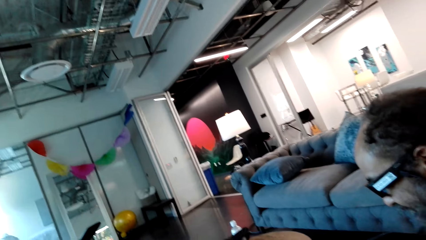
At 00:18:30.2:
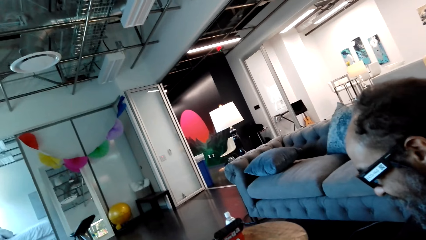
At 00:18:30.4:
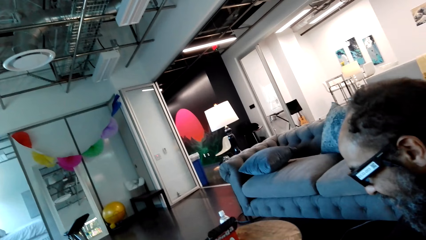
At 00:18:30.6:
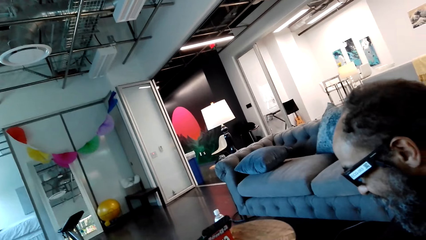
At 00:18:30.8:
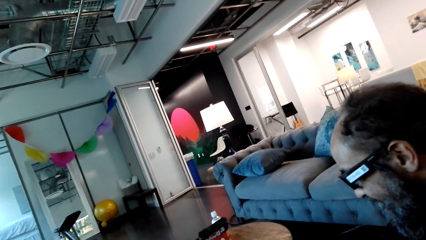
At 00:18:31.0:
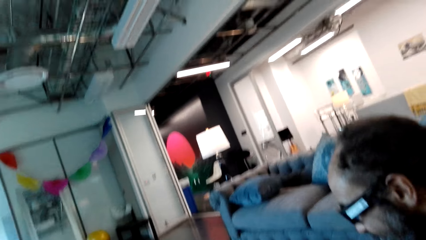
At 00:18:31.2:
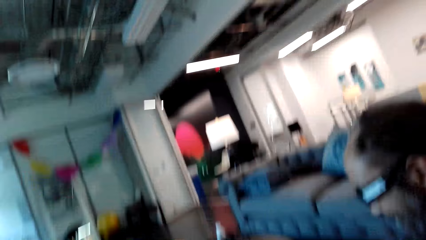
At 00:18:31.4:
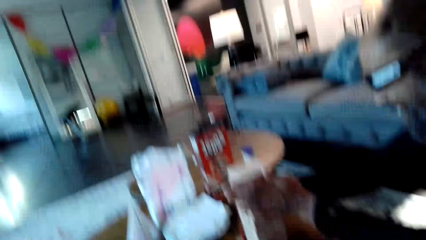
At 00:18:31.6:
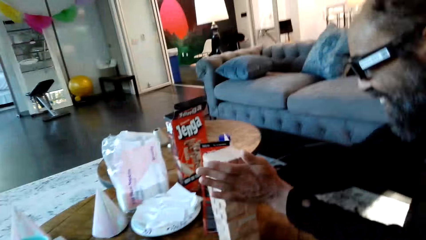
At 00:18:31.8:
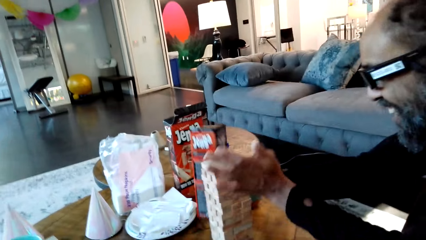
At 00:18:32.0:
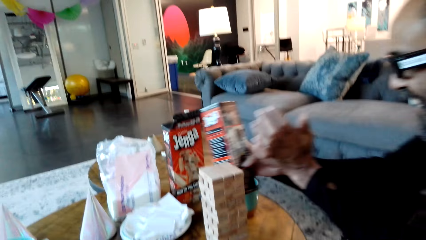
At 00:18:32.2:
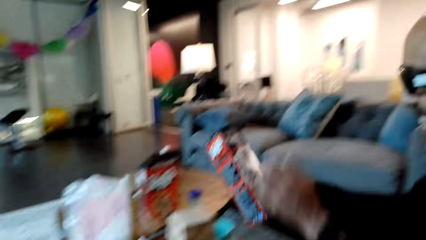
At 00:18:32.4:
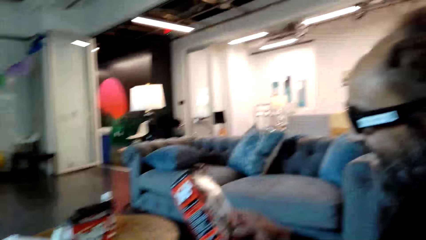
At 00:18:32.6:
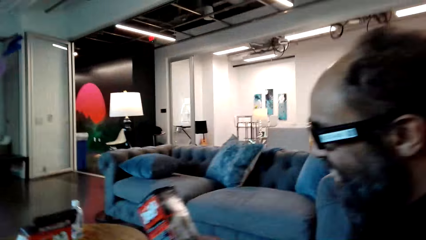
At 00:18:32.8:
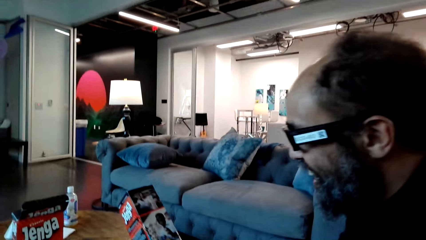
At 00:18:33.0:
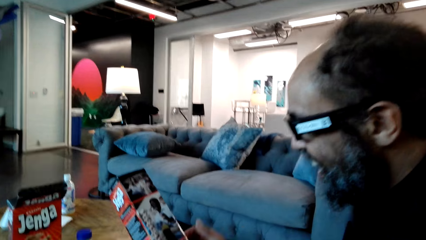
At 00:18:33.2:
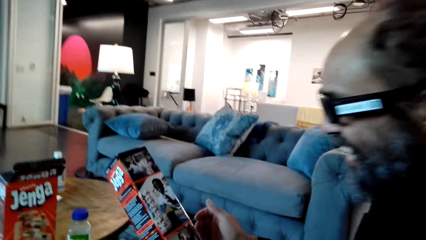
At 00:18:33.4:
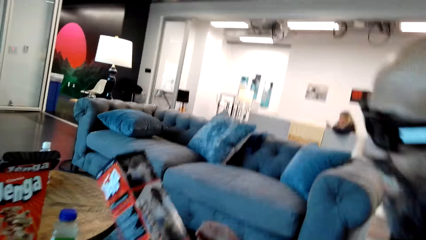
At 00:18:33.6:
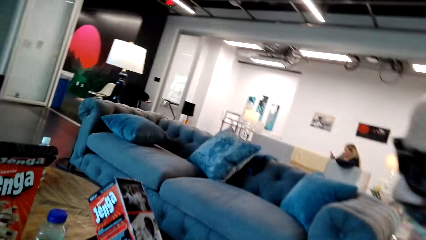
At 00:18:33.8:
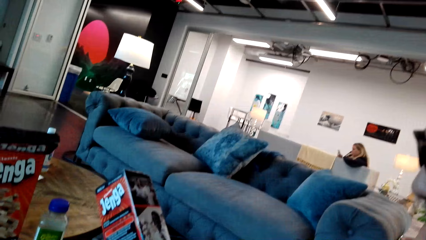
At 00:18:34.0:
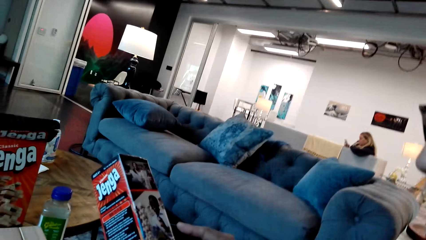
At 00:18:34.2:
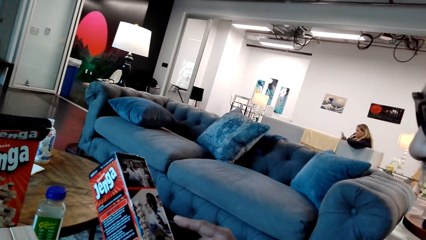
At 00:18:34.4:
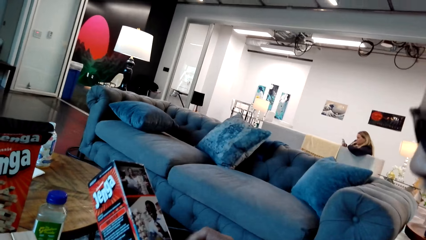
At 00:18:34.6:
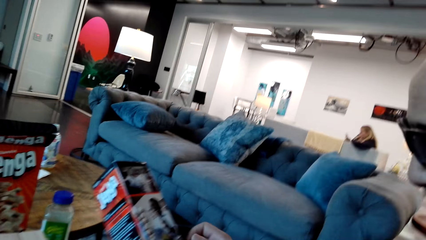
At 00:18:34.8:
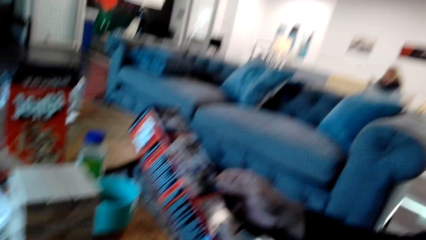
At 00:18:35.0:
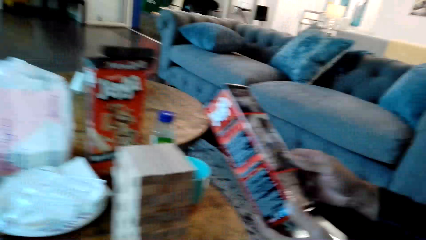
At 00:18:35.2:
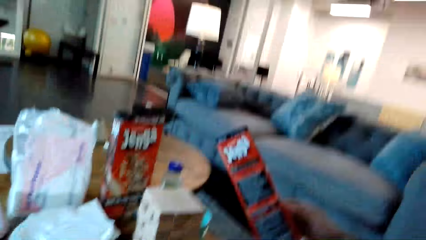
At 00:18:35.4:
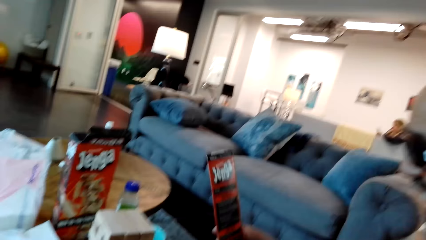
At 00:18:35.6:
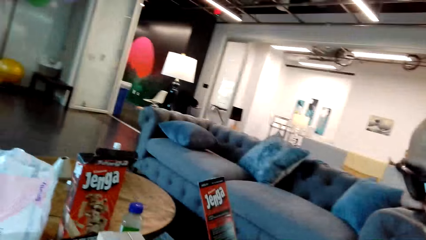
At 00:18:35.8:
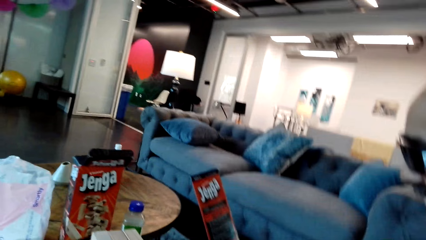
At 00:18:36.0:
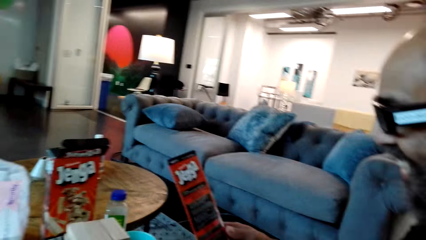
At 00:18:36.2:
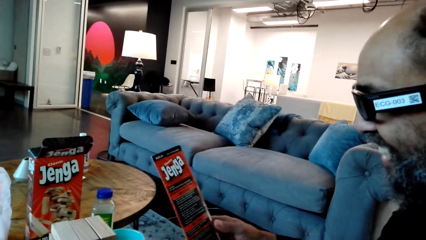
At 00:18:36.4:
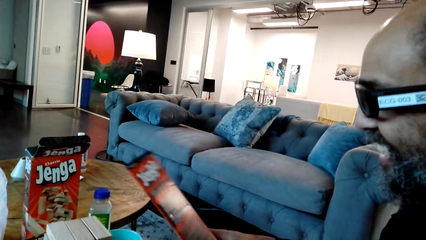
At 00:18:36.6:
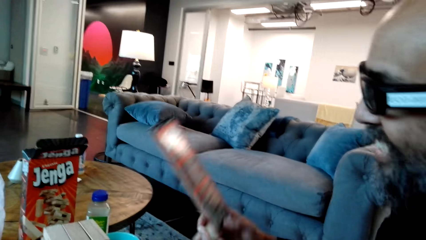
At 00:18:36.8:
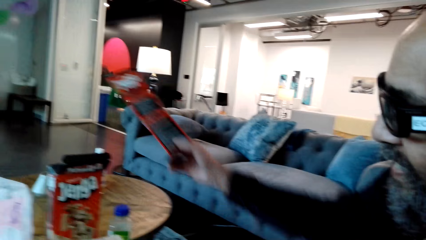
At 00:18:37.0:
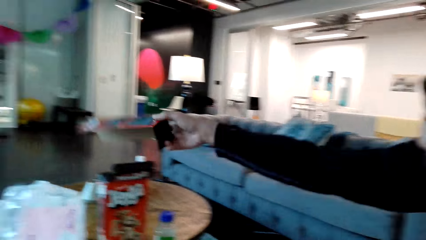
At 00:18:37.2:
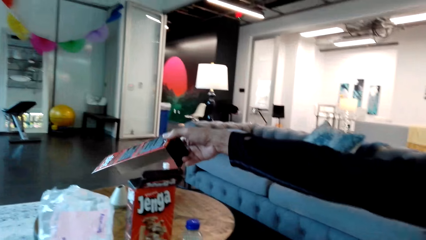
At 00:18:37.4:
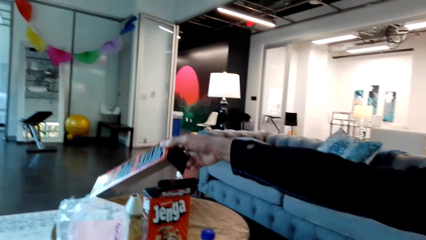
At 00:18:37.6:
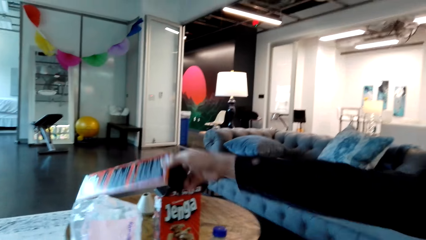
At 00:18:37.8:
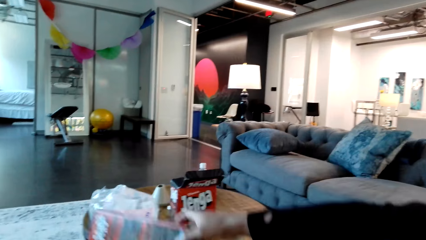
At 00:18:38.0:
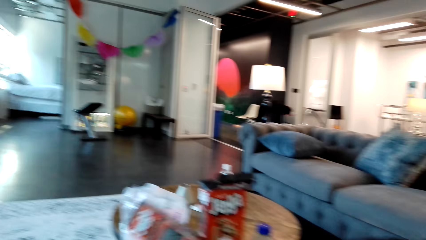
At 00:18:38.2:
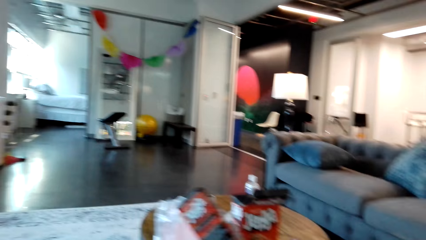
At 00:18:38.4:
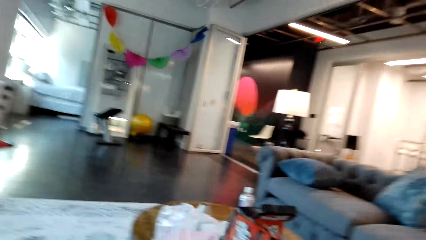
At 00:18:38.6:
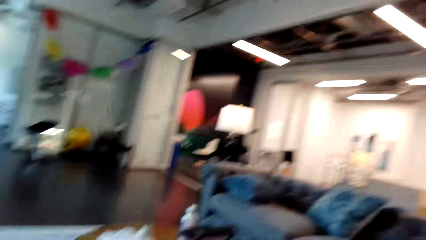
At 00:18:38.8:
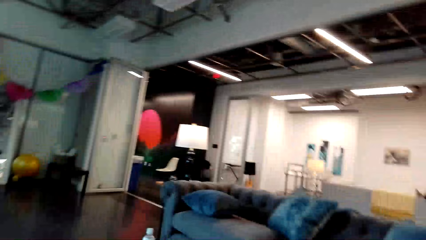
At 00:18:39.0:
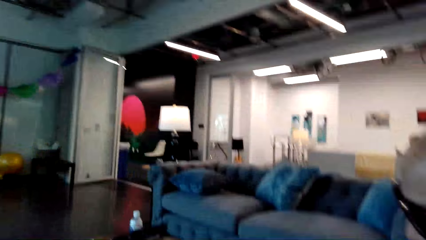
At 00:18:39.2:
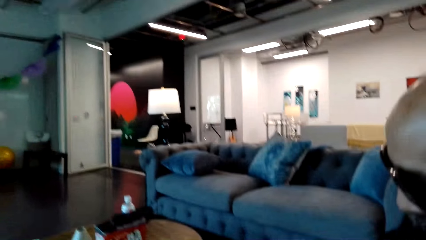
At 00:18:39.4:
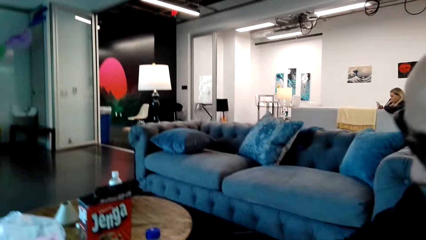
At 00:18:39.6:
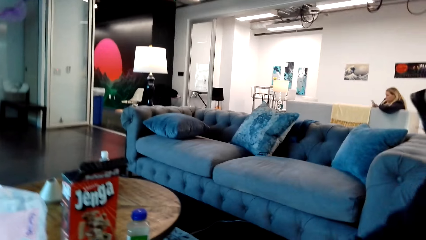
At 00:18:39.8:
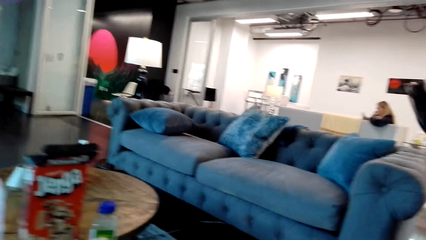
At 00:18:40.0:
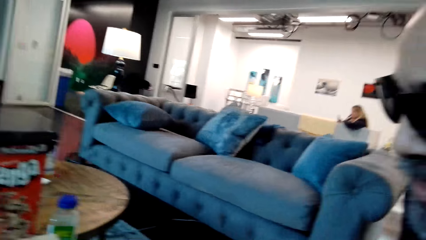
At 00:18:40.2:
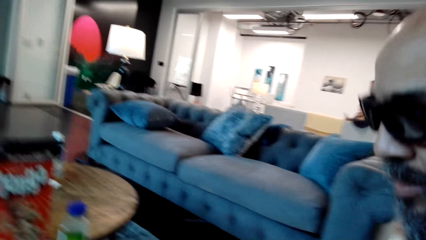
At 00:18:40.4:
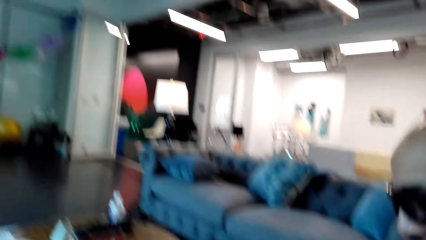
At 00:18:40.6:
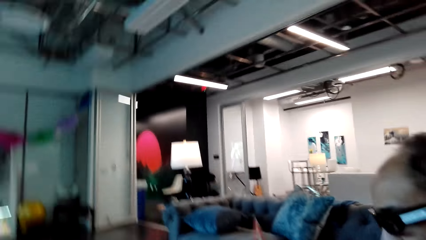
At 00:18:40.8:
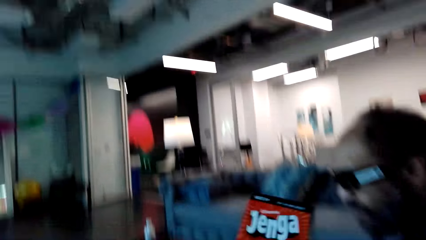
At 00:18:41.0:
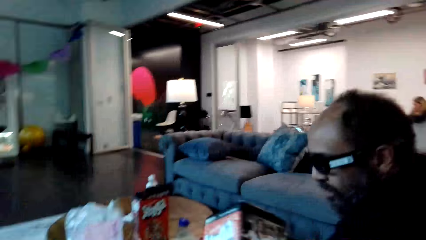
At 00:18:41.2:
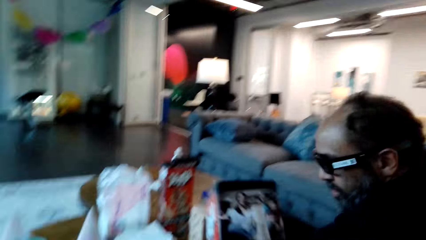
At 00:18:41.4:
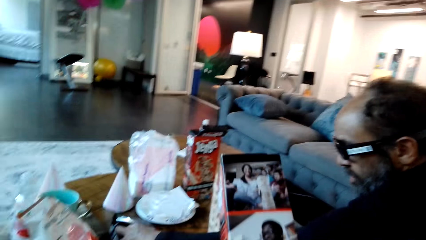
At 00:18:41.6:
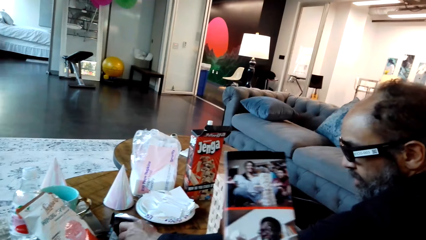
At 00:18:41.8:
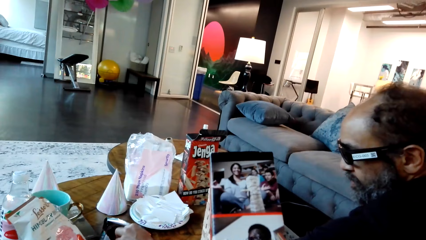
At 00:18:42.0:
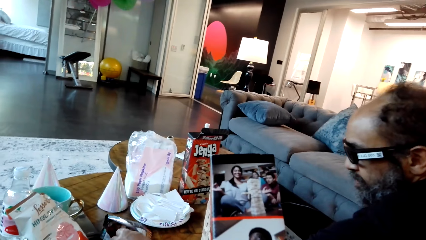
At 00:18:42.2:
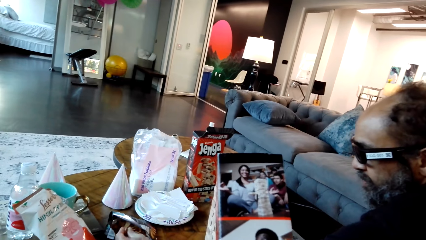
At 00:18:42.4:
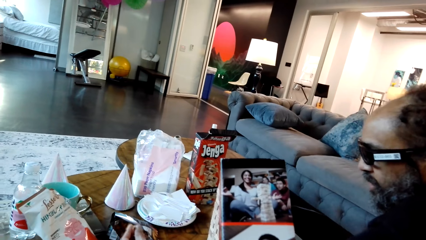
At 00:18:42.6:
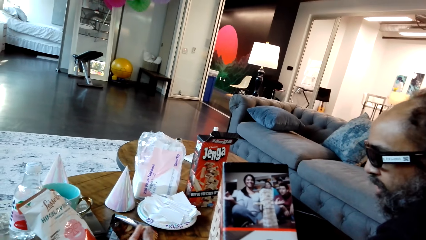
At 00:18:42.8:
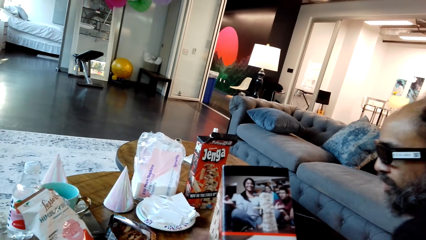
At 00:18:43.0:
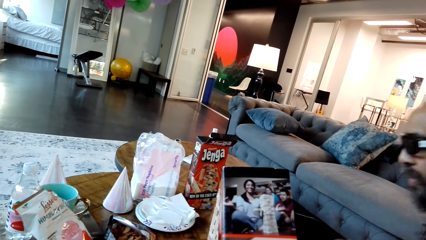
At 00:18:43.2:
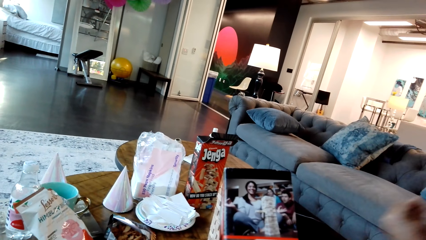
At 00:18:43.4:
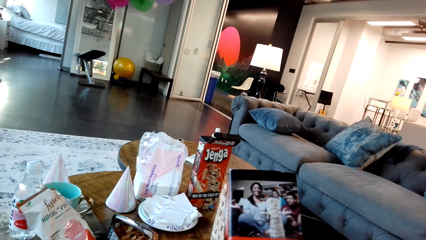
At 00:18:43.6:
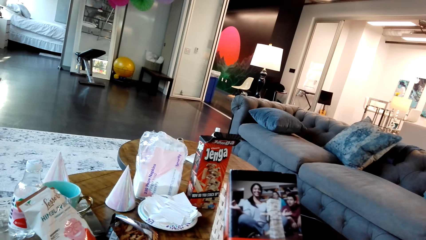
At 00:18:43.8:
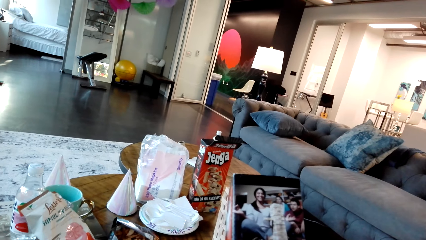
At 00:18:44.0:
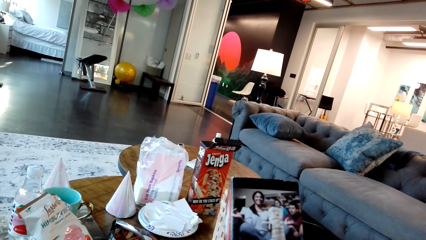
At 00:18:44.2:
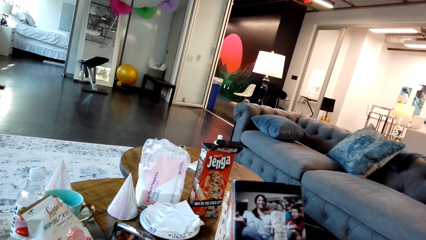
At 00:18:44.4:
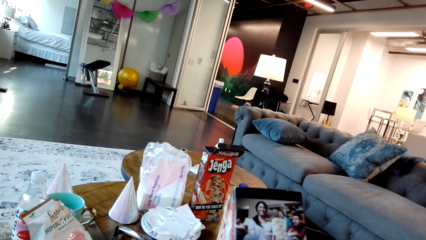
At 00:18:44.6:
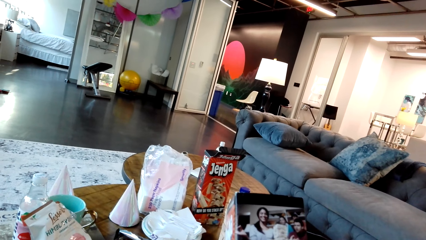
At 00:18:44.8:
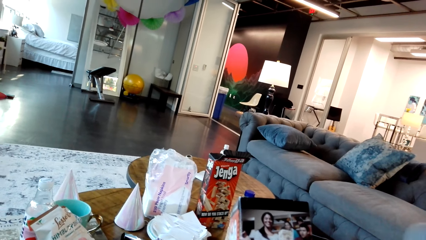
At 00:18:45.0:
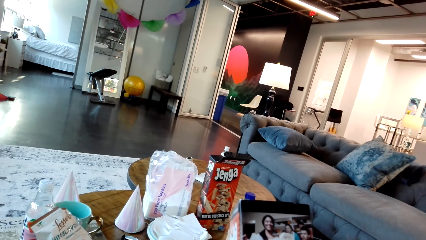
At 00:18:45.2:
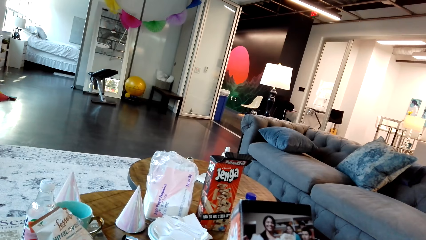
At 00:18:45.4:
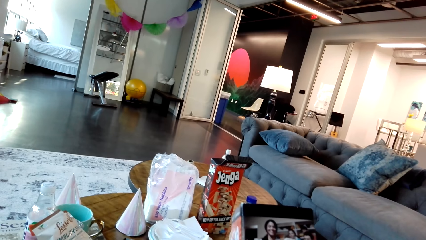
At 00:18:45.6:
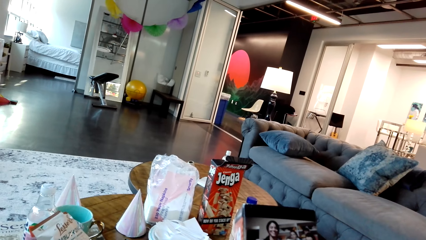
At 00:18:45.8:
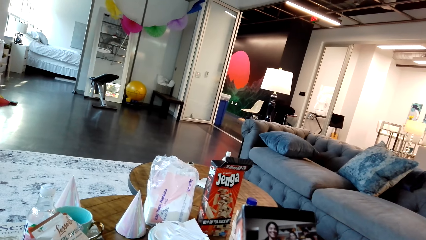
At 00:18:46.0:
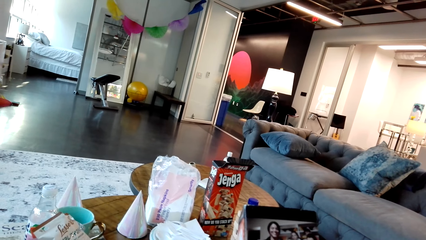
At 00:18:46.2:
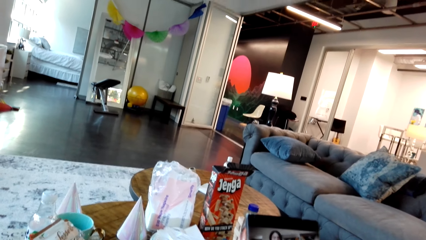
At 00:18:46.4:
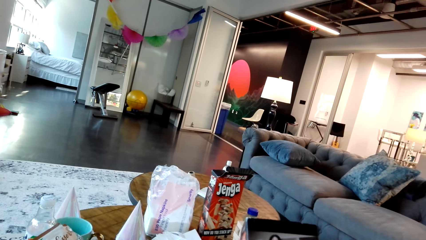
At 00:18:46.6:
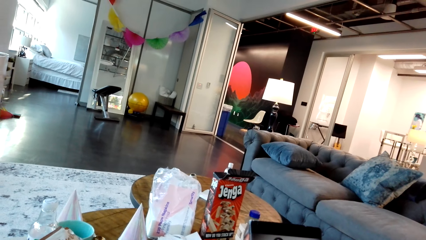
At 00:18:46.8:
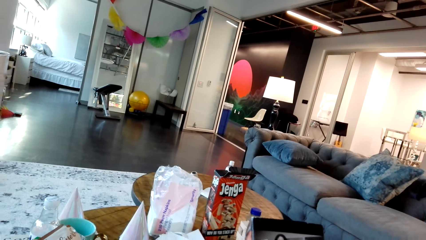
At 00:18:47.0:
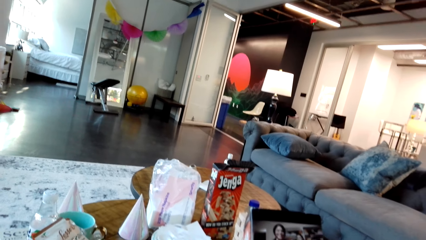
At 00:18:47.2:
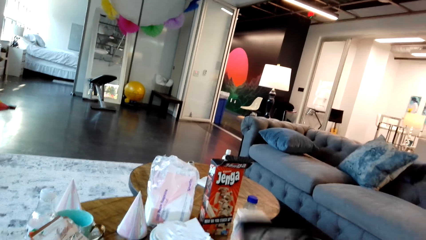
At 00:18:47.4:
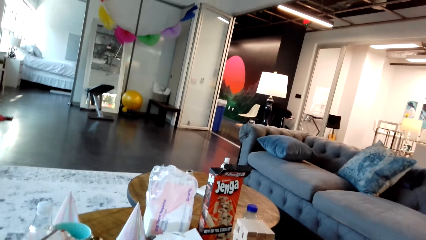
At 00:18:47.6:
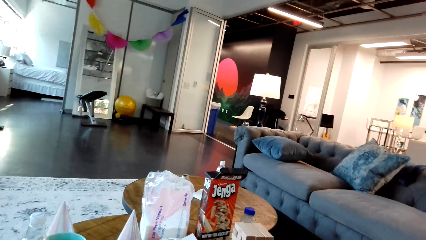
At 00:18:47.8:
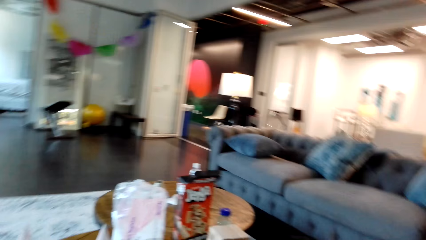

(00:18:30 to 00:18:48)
The camera wearer looks around the room. A man picks the jenga box from the table and places the jenga box on the table on the other side. The camera wearer holds the box. The man picks a snack from the table. The camera wearer looks at the jenga box.
